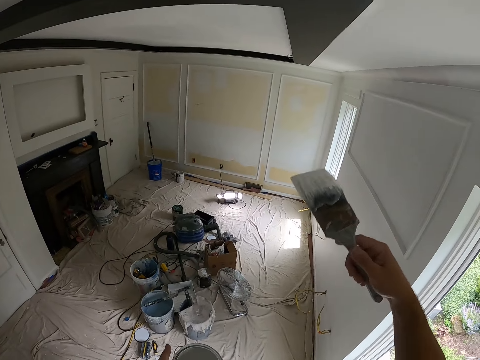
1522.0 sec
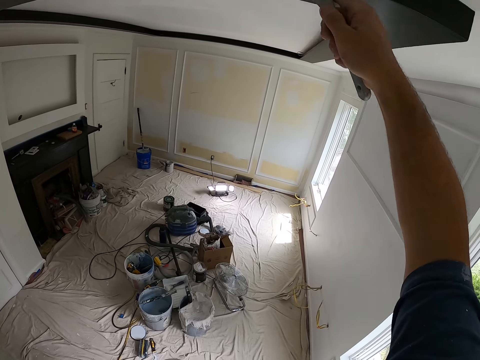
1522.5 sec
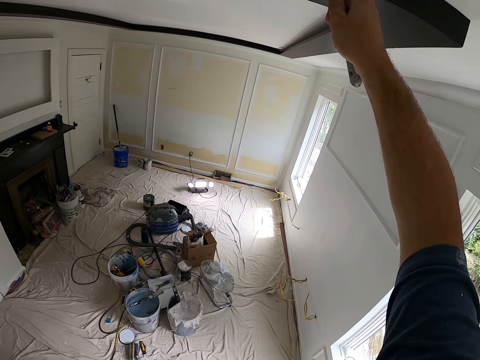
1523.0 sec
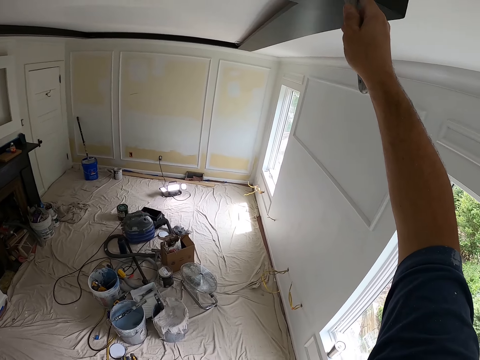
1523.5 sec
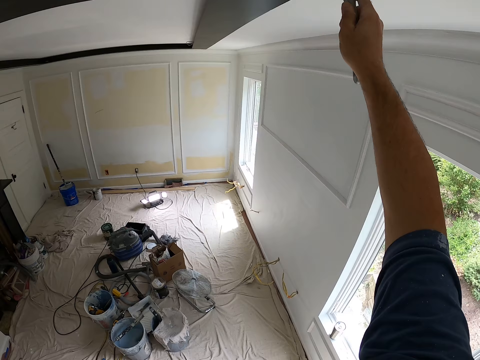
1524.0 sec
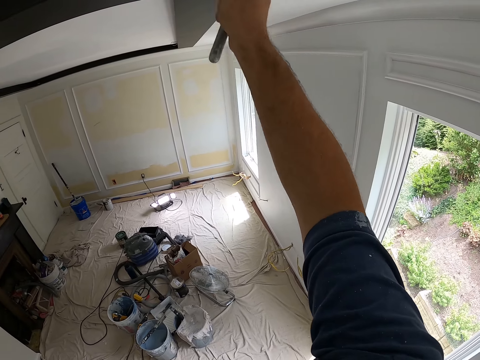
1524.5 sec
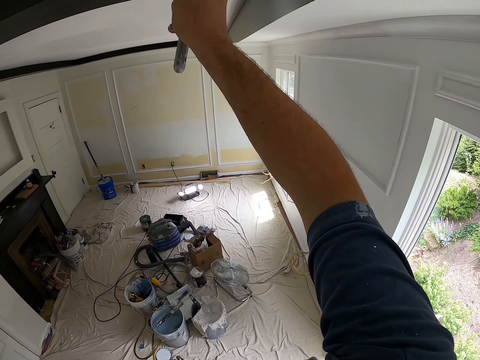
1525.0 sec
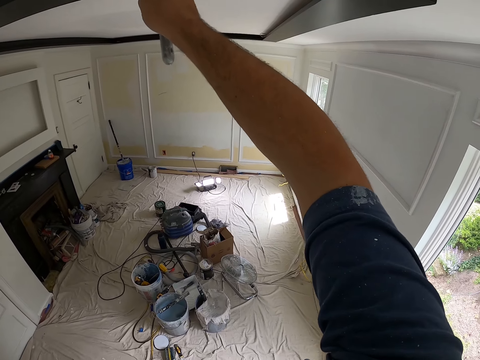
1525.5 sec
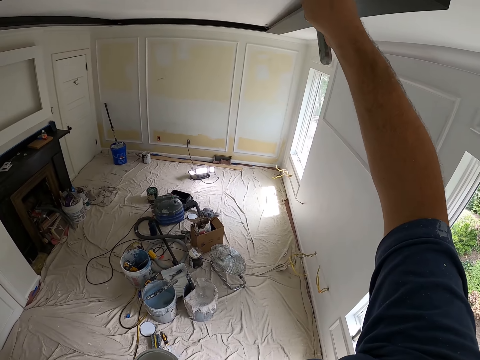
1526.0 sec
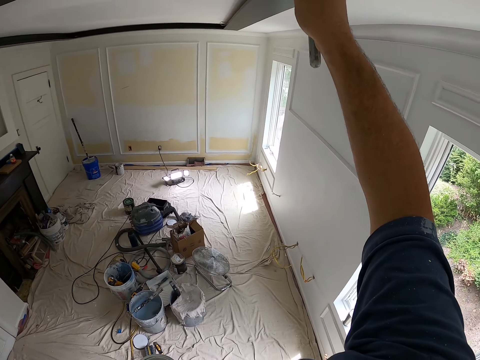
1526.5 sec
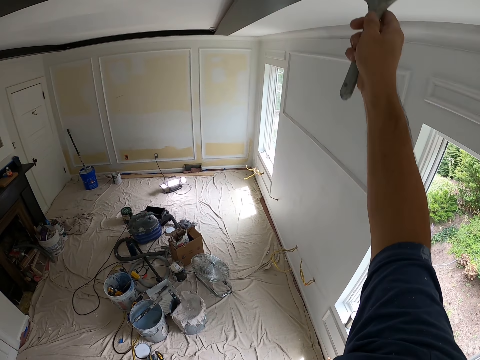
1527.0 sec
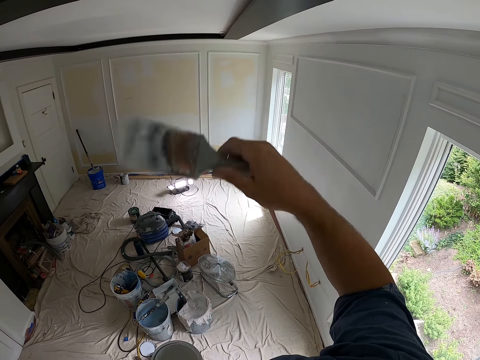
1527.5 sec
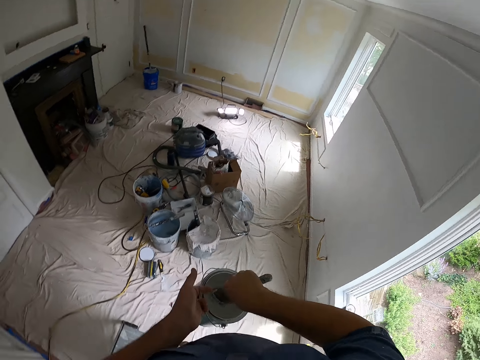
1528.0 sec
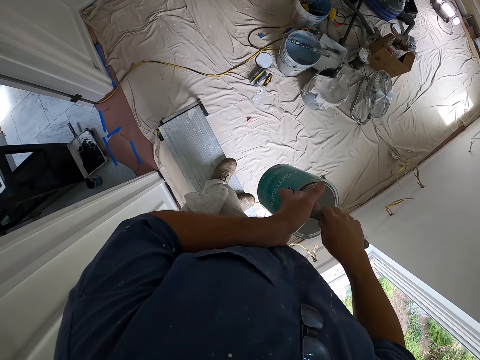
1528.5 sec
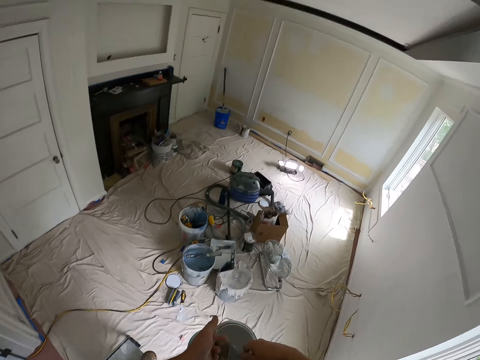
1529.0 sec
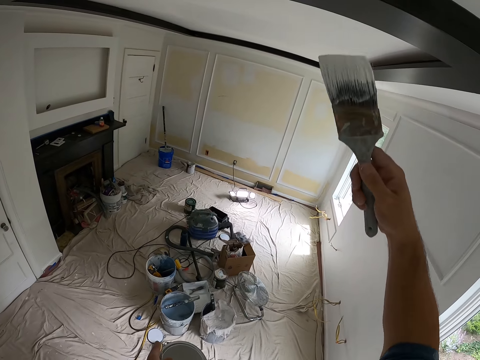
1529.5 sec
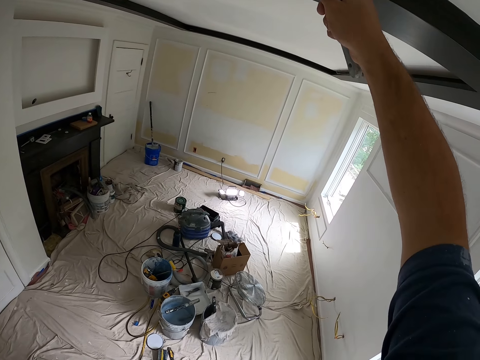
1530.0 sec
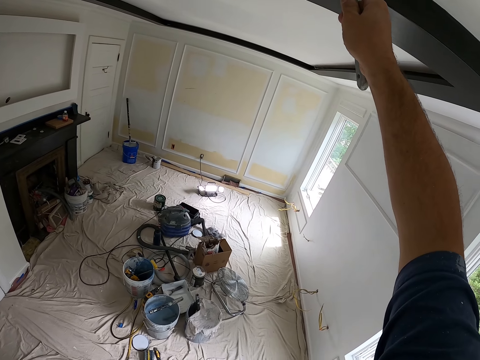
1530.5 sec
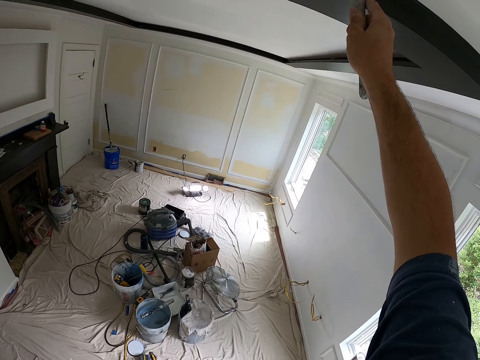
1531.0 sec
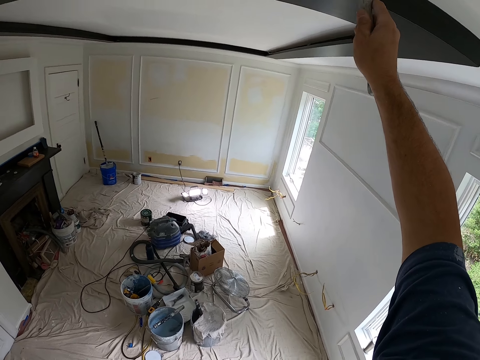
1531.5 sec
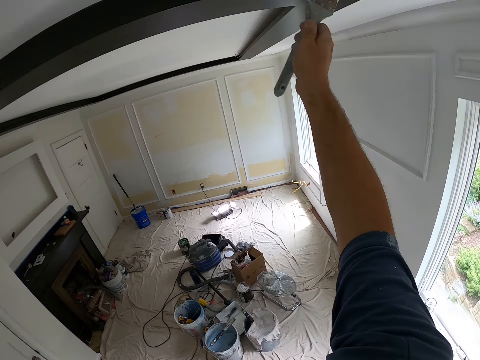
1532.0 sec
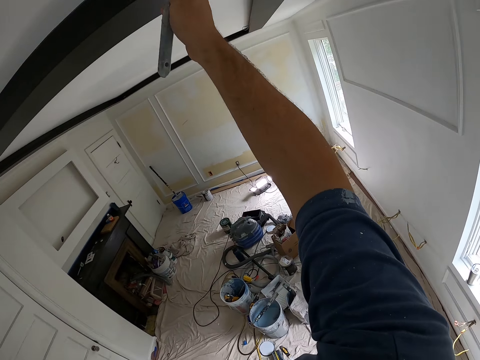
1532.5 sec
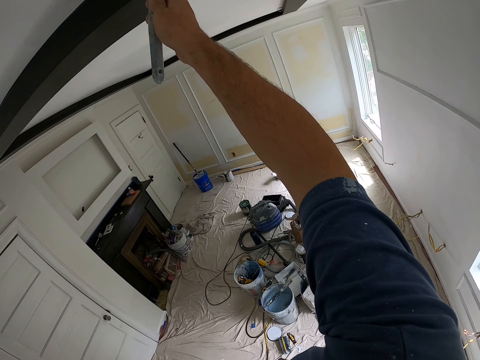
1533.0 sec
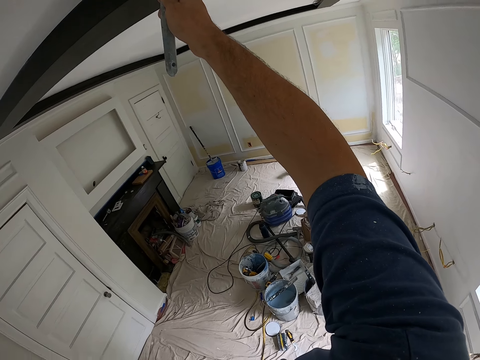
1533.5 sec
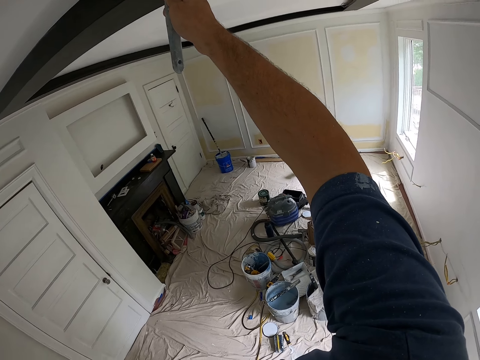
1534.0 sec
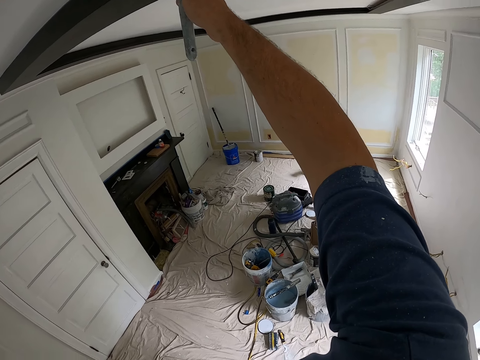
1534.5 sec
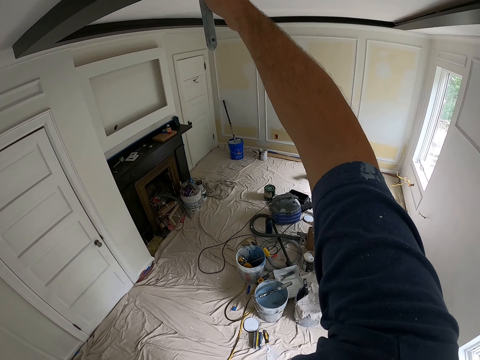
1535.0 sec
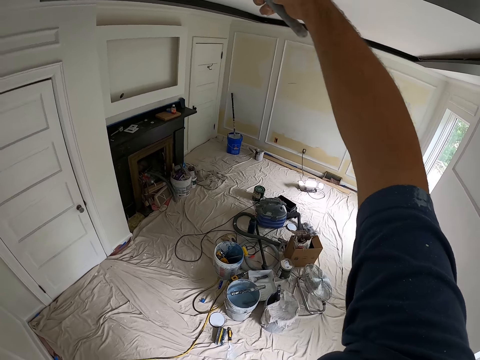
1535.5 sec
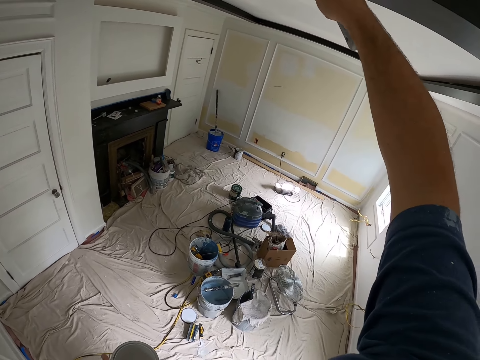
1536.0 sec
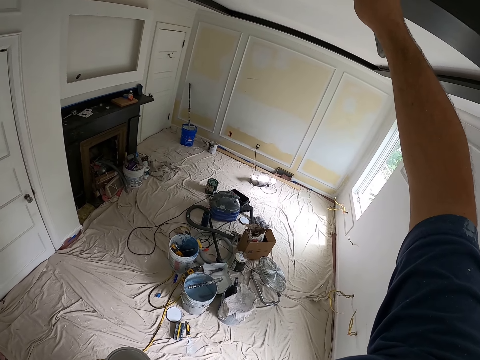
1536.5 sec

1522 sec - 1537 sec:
The camera wearer paints the ceiling with the paint brush. They dip the paint brush into the paint can. They paint the ceiling with the paint brush.

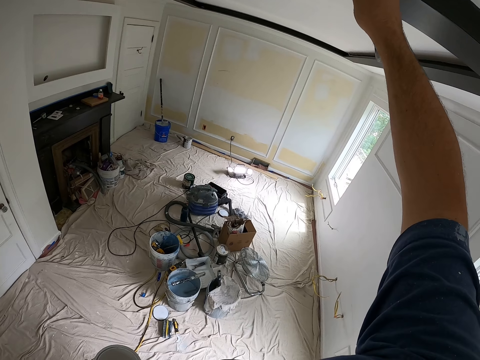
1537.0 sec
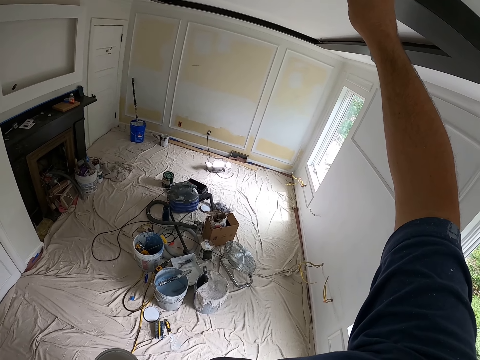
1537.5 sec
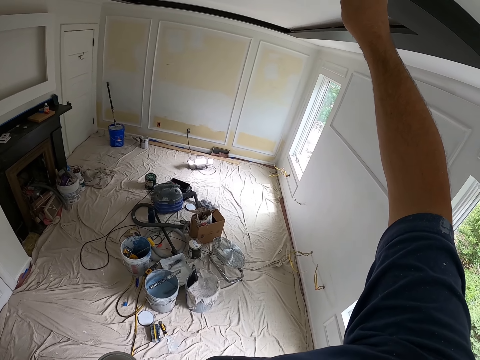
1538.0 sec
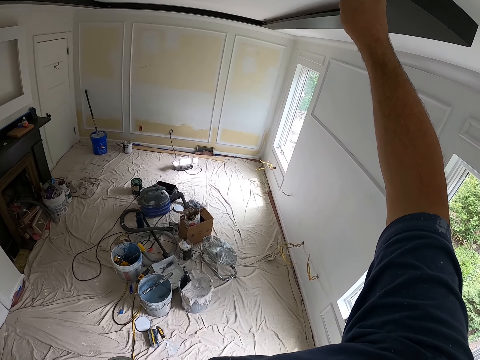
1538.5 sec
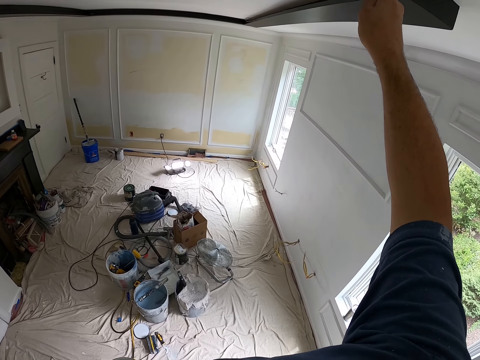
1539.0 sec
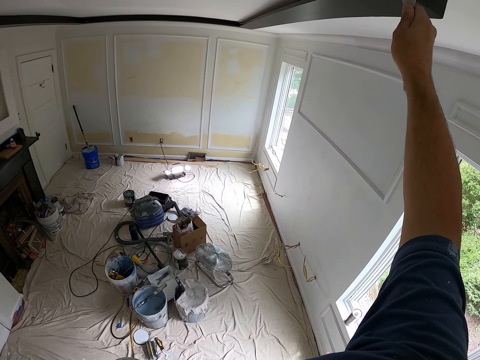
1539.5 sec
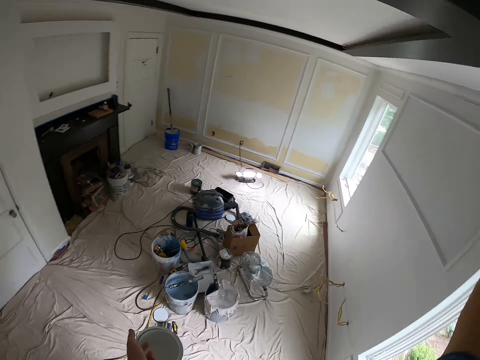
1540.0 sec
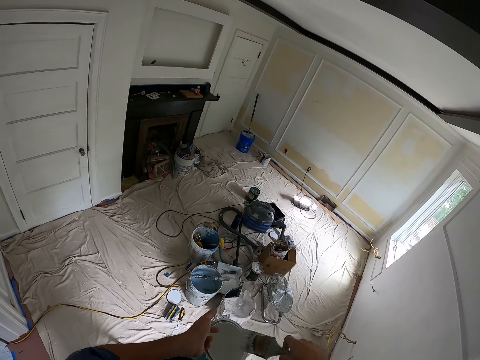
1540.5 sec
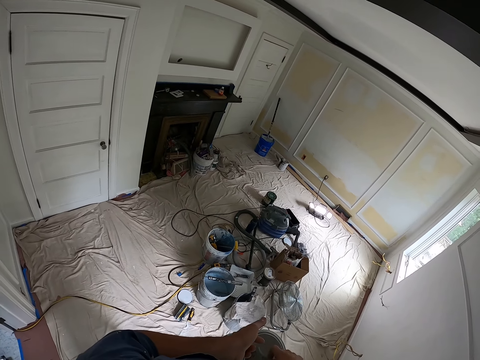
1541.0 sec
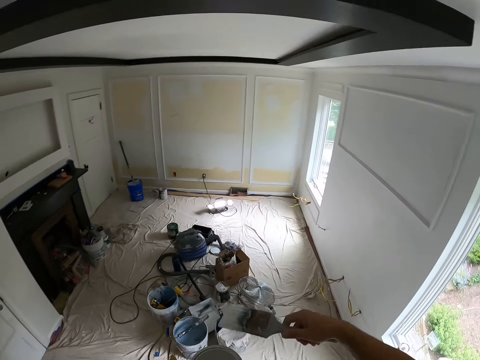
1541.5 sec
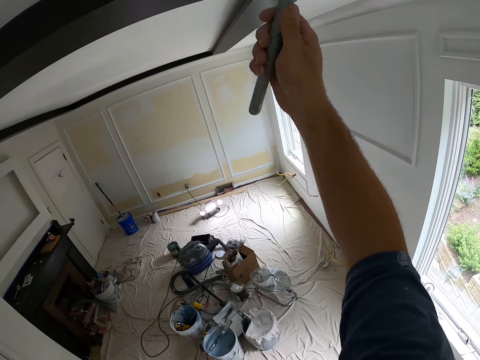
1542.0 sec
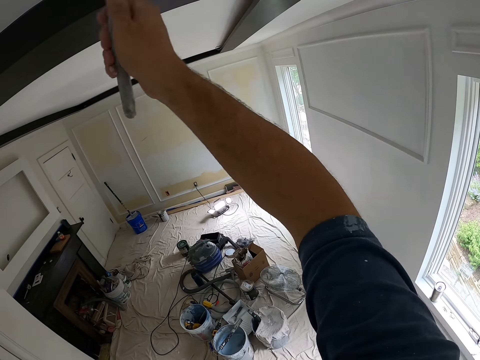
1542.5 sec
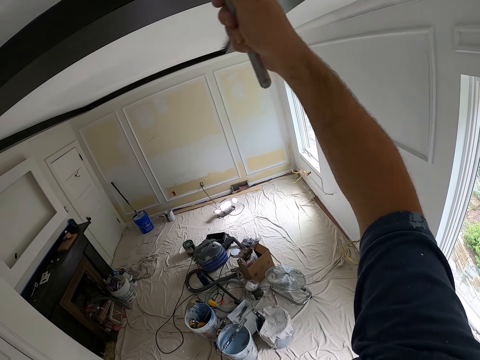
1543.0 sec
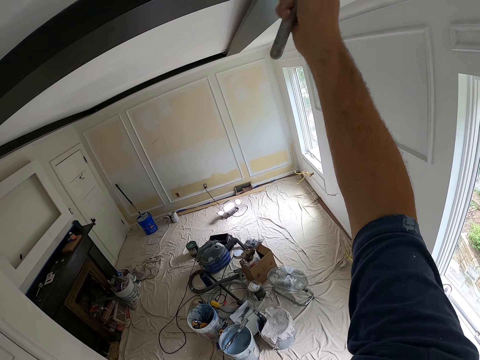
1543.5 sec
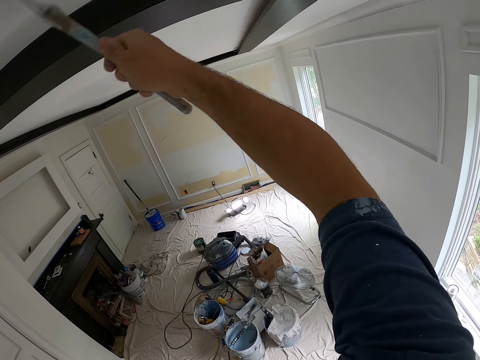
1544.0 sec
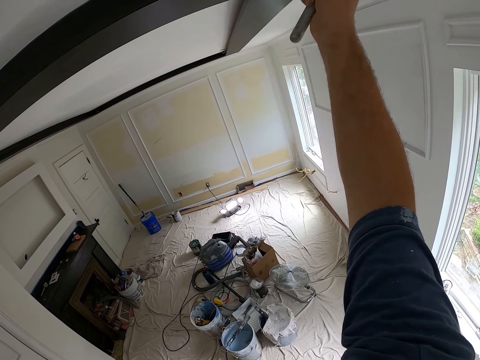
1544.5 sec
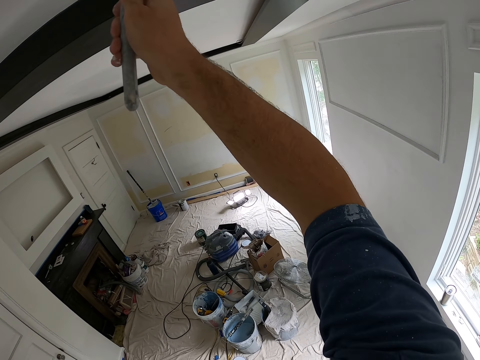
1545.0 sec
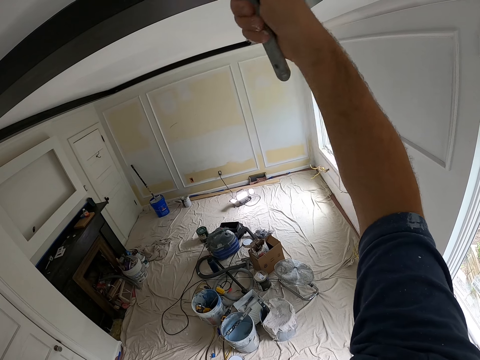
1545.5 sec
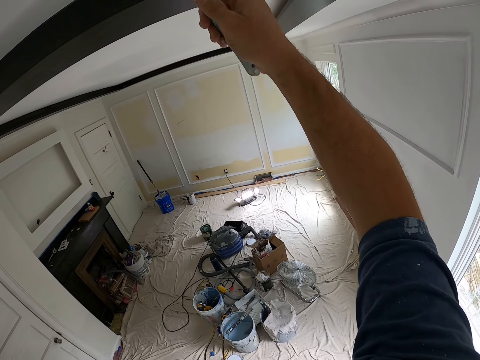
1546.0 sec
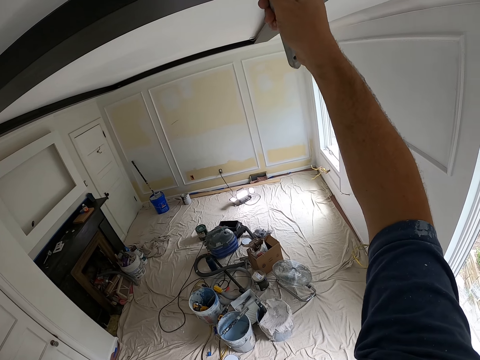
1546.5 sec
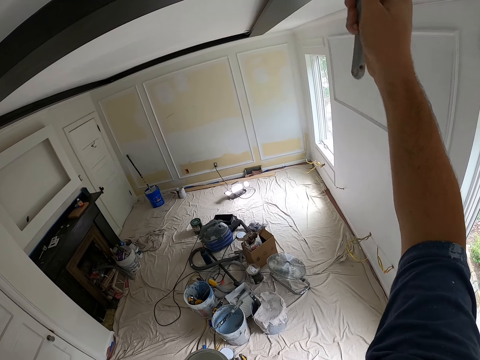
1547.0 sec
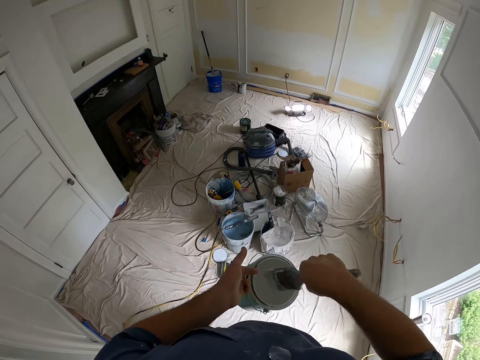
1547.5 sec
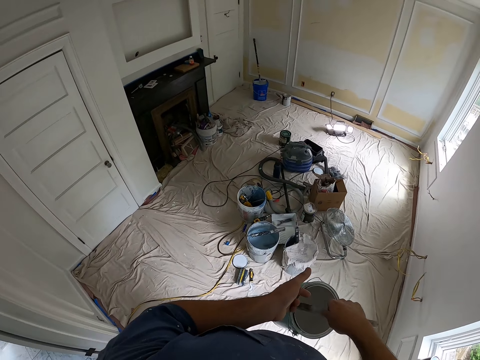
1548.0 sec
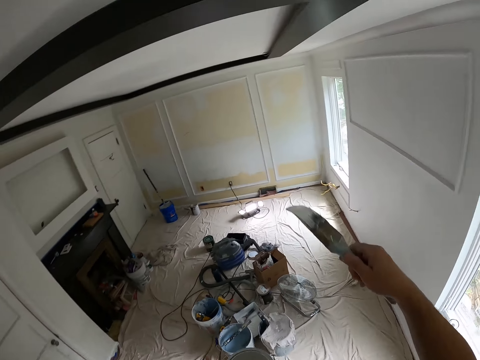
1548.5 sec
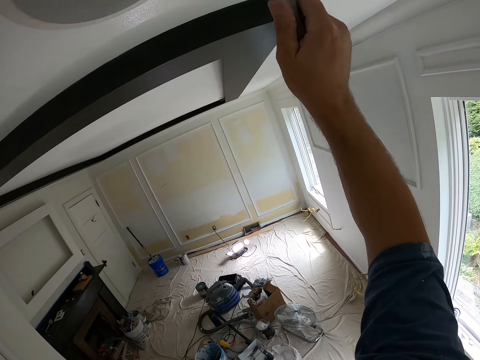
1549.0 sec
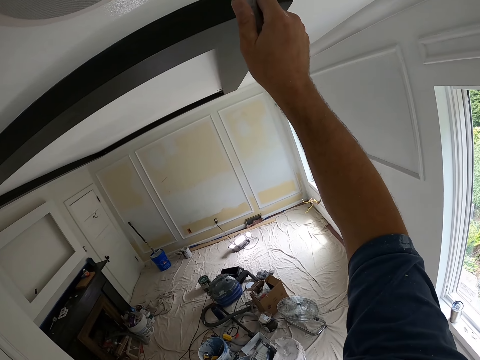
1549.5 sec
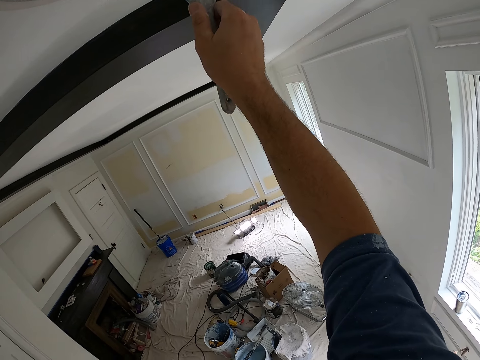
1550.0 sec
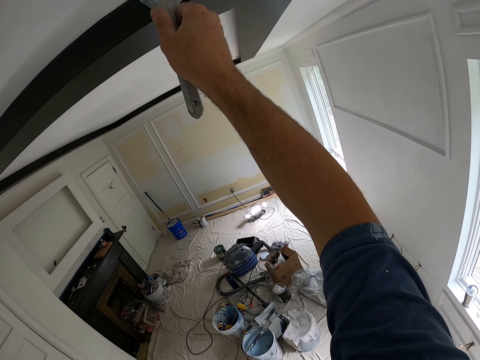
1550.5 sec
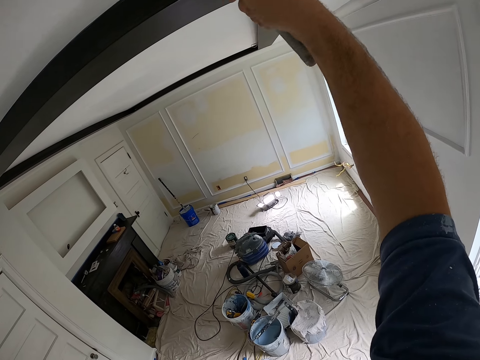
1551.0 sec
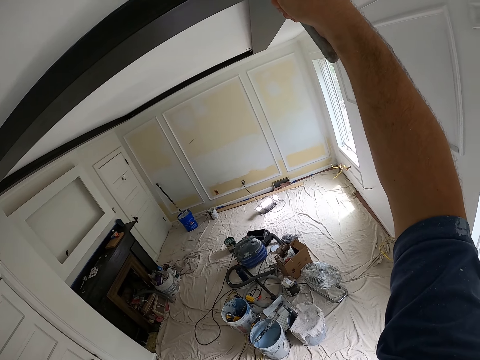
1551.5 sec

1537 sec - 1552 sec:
The camera wearer dips the paint brush into the paint can. They paint the ceiling with the paint brush. They dip the paint brush into the paint can. They remove the paint brush from the paint can. They paint the ceiling with the paint brush.
